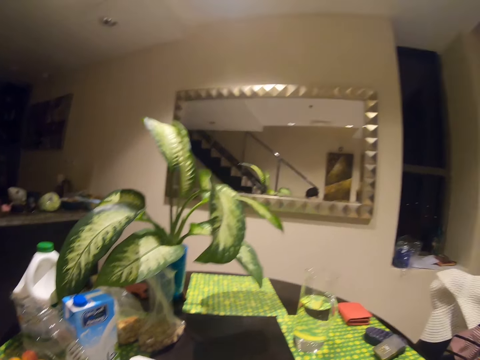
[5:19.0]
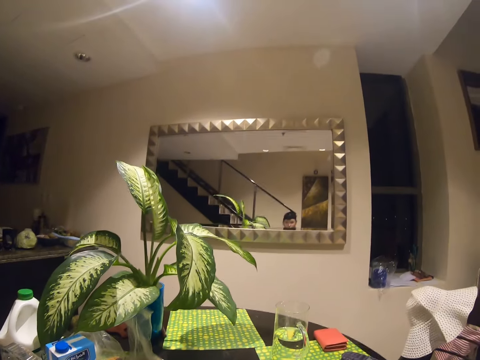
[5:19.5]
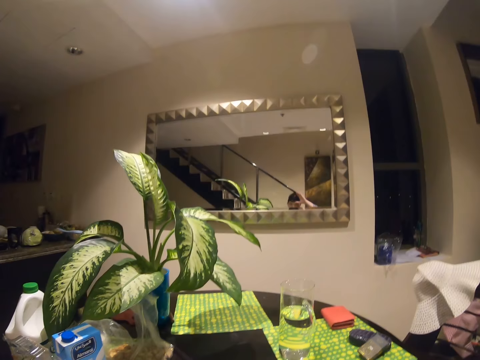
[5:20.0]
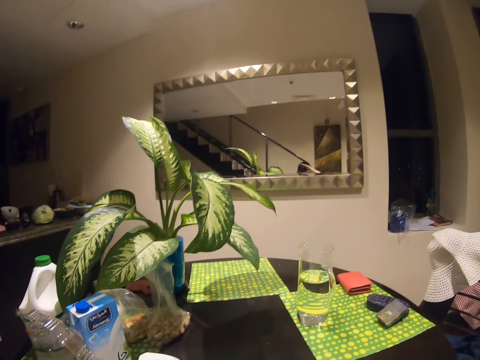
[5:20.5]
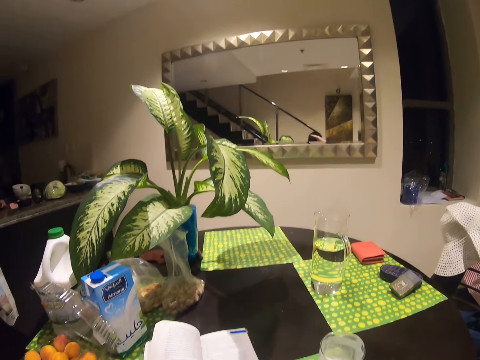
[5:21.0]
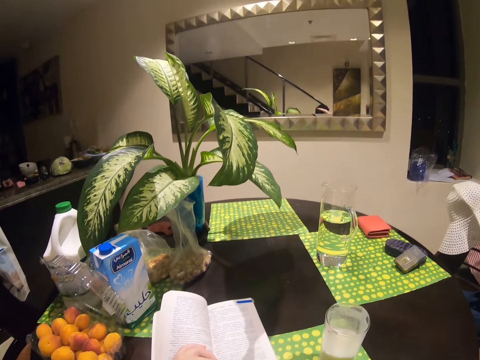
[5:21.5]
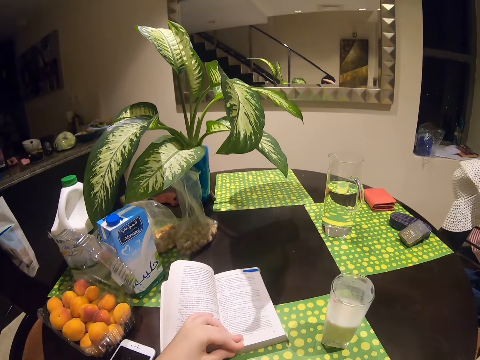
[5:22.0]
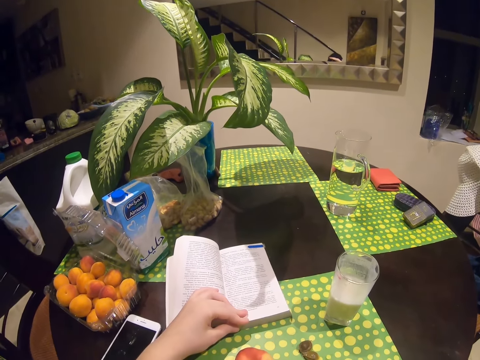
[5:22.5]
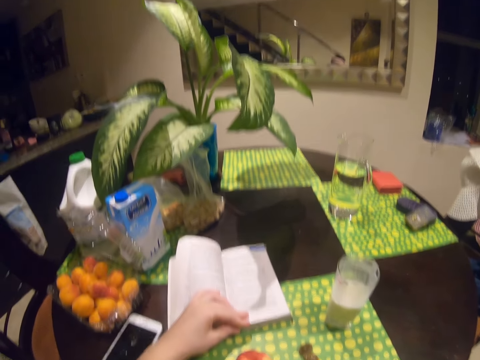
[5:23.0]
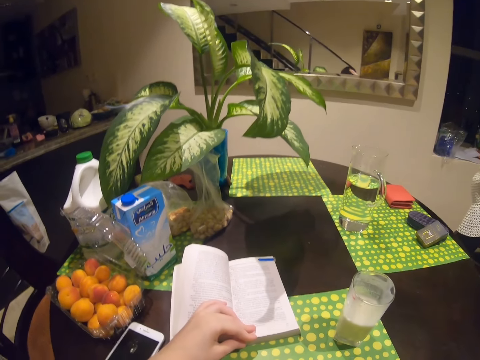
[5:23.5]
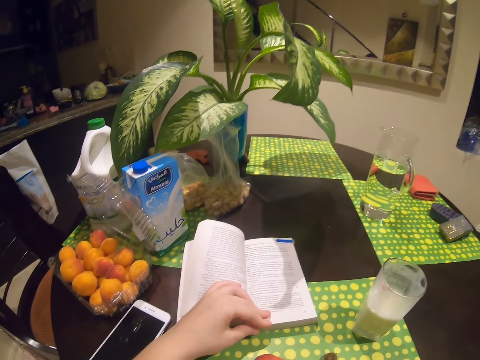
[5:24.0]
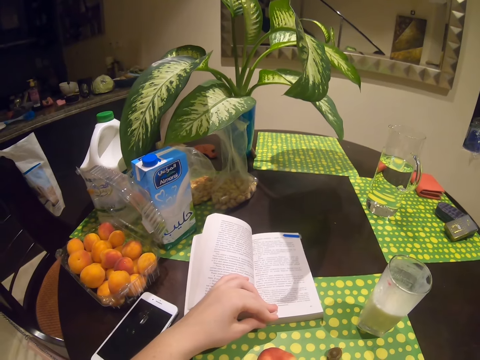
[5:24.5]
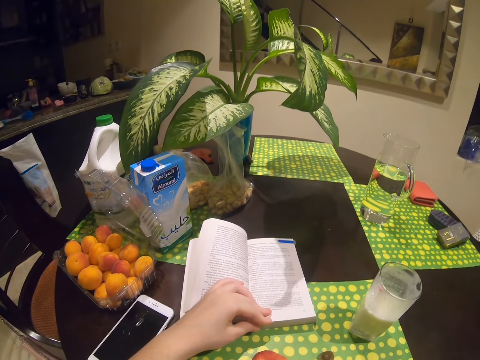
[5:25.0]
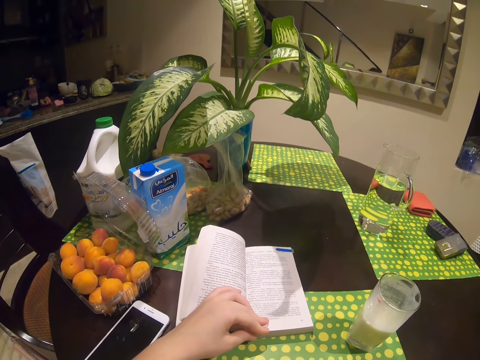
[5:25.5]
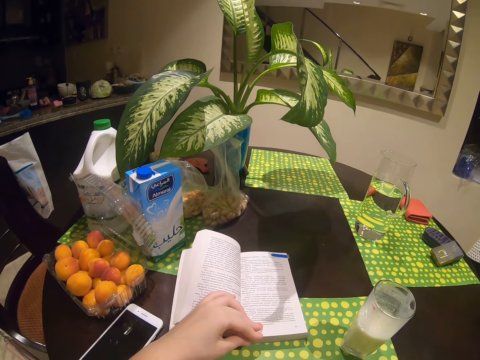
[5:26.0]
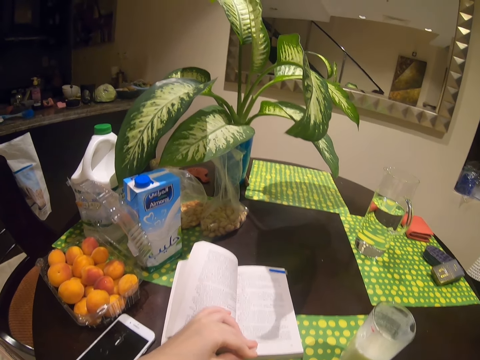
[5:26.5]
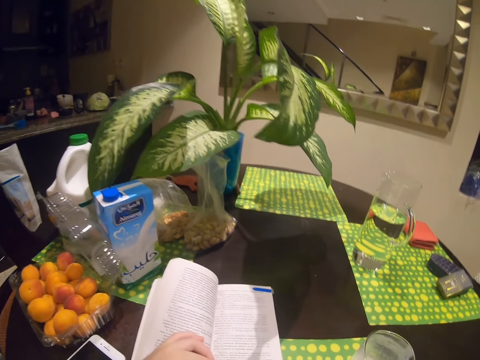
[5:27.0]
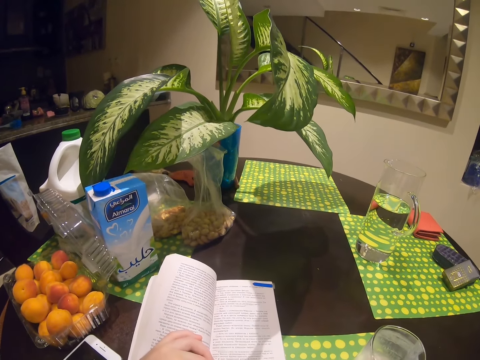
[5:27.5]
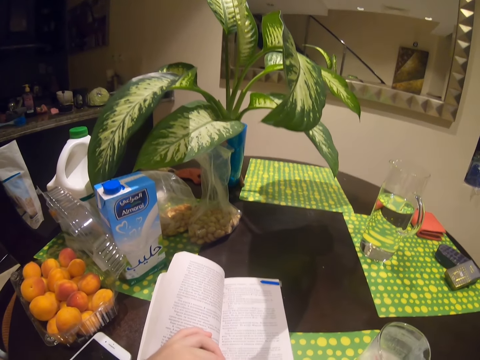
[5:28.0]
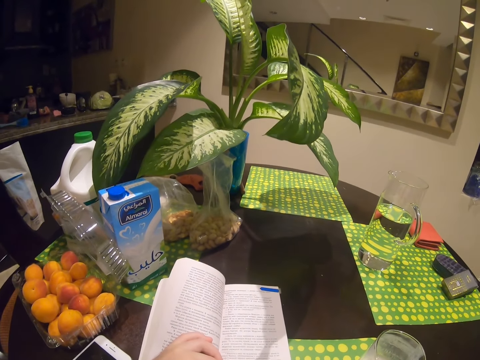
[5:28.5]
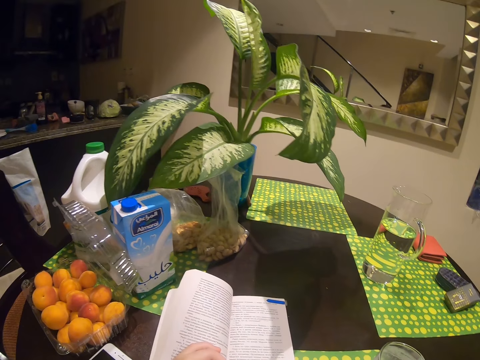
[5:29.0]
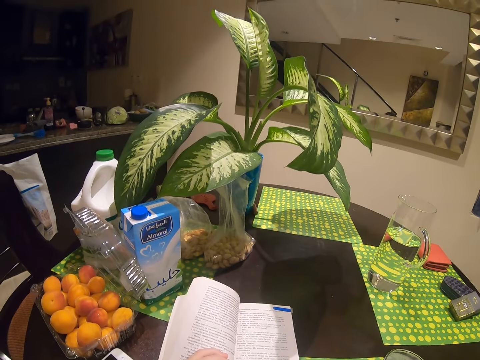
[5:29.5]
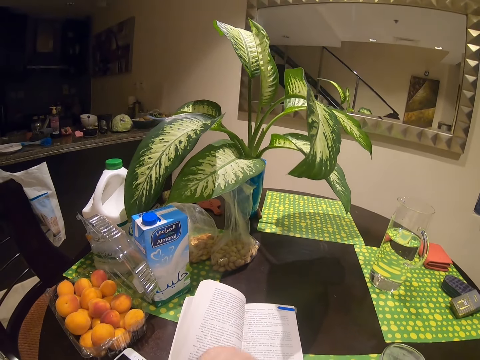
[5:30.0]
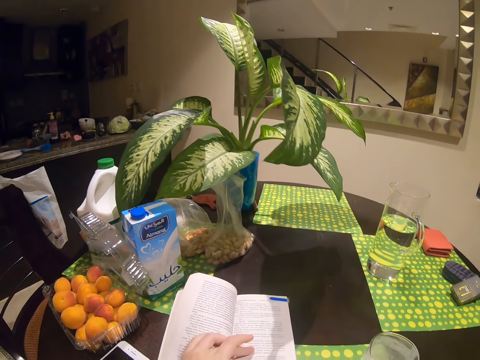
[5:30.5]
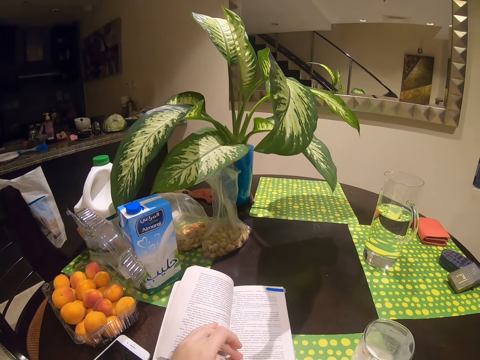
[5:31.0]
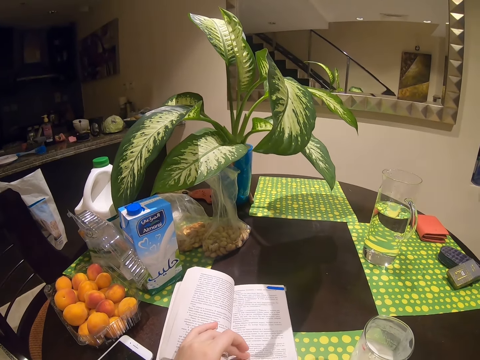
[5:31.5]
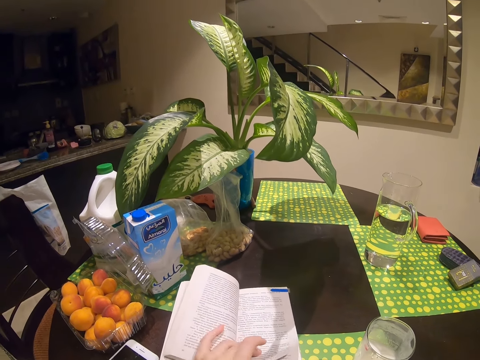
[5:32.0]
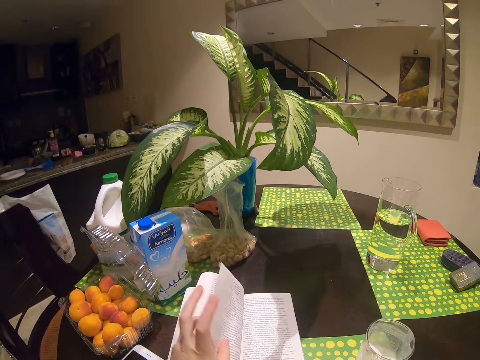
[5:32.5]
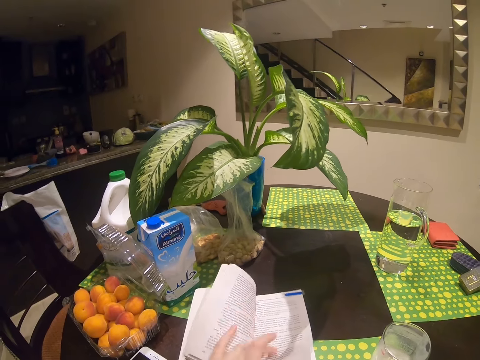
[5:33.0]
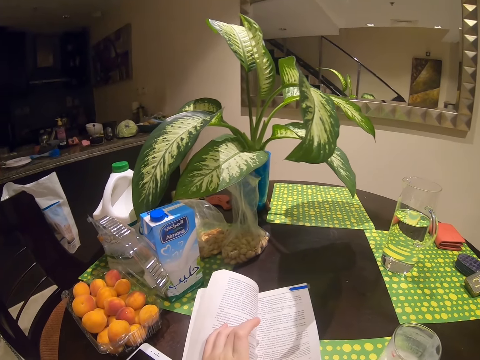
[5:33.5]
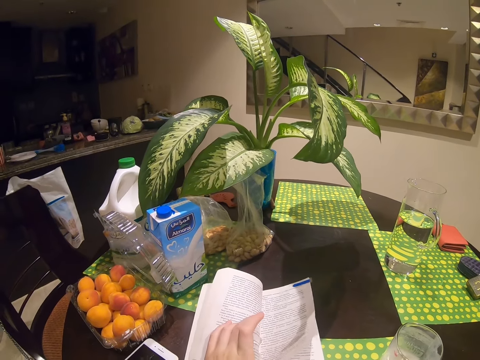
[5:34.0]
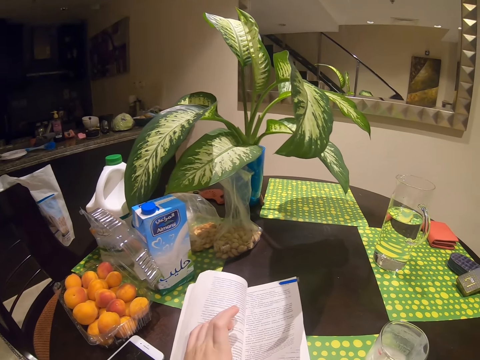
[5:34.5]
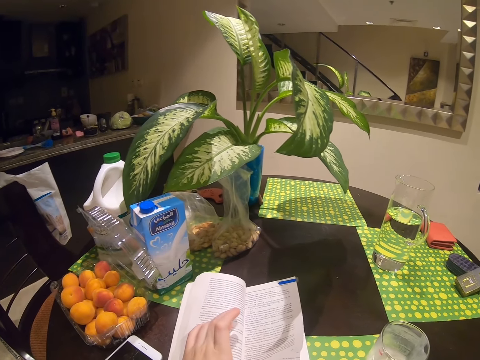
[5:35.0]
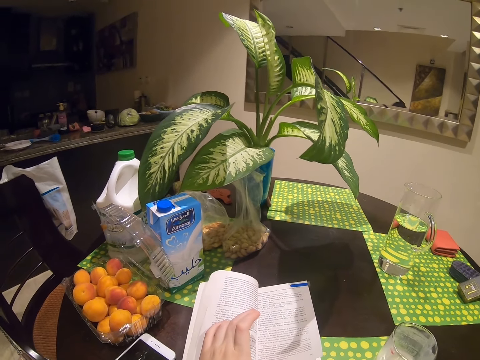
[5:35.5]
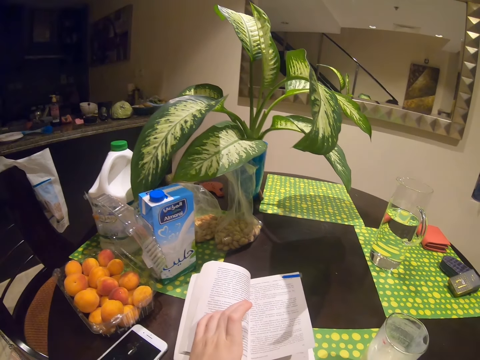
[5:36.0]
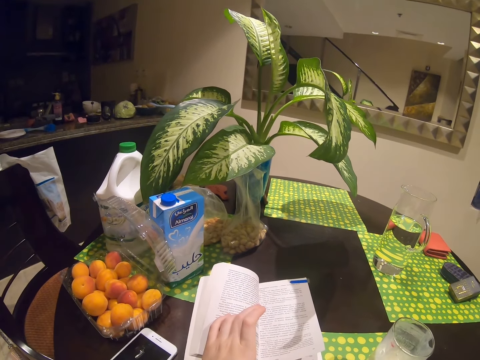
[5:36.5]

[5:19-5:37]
The camera wearer adjusts the camera. They read a book. They turn the page and read the book.

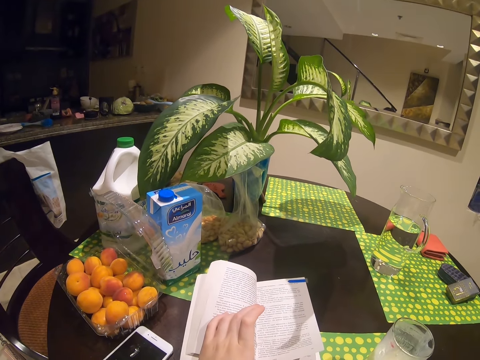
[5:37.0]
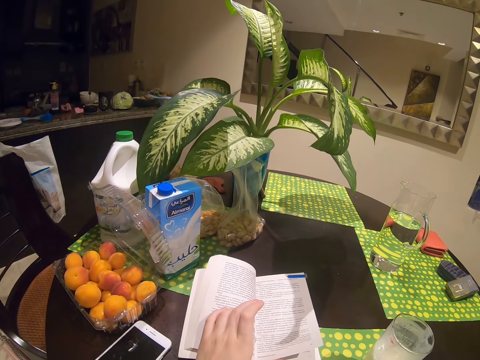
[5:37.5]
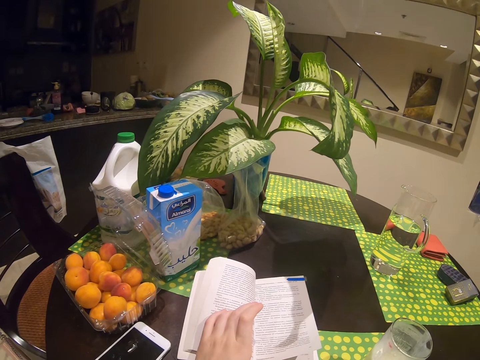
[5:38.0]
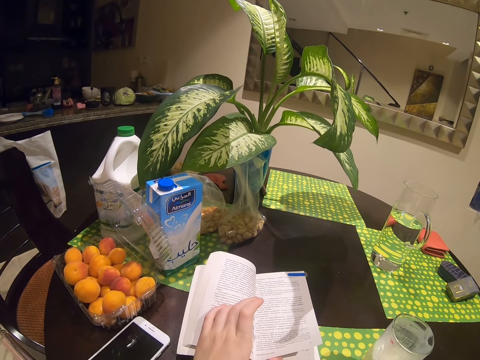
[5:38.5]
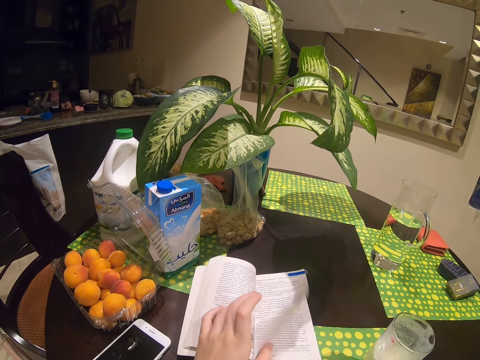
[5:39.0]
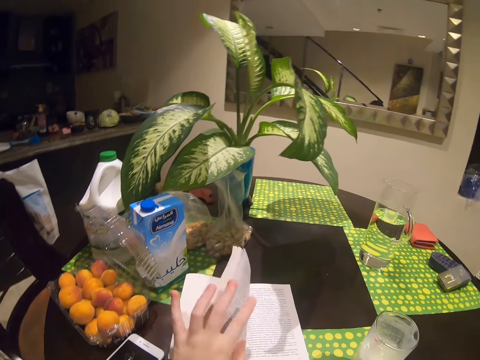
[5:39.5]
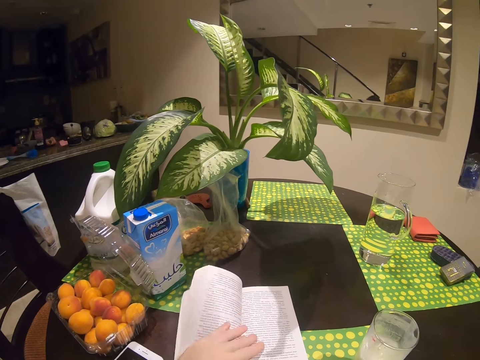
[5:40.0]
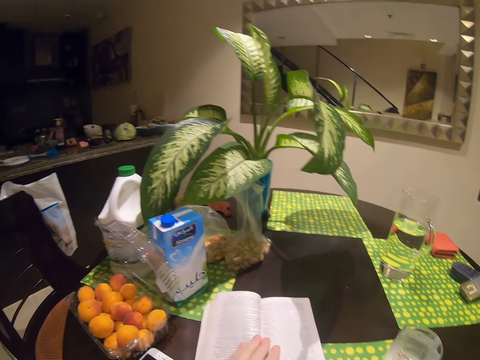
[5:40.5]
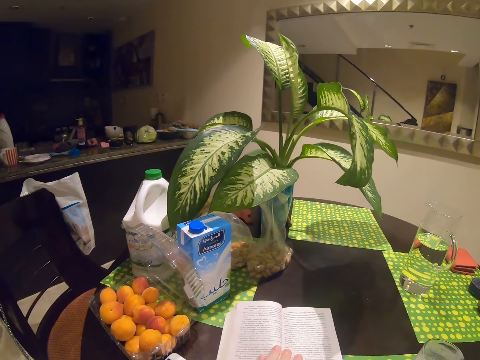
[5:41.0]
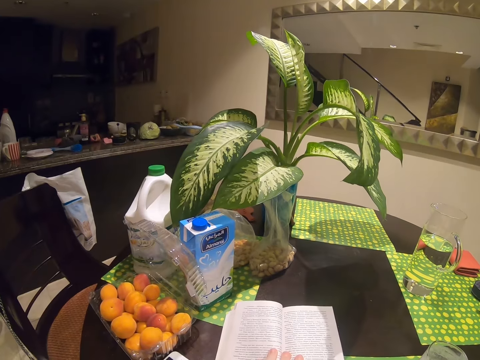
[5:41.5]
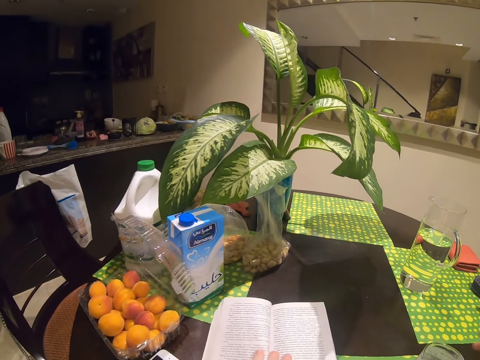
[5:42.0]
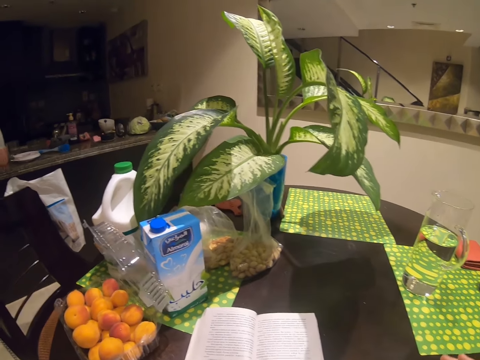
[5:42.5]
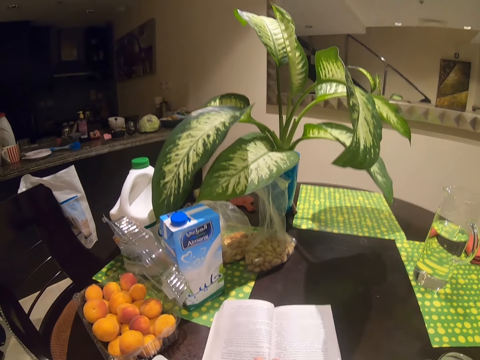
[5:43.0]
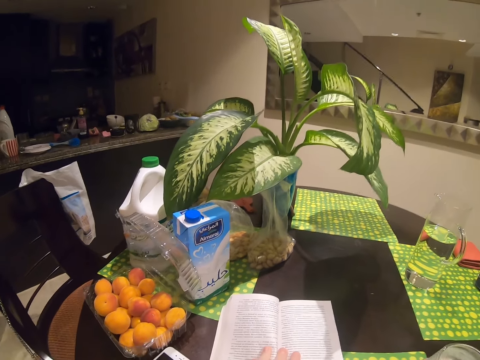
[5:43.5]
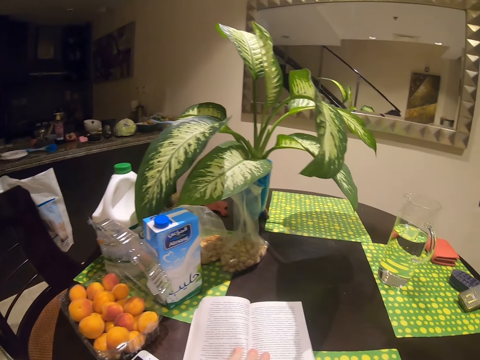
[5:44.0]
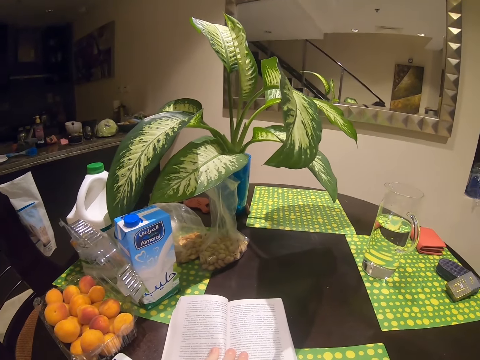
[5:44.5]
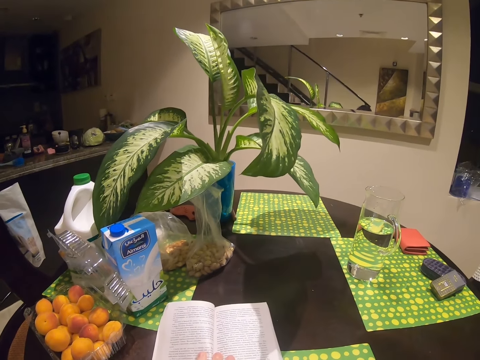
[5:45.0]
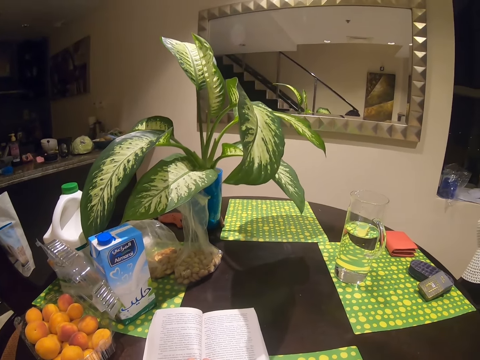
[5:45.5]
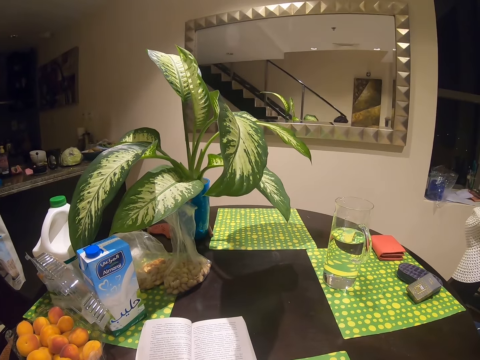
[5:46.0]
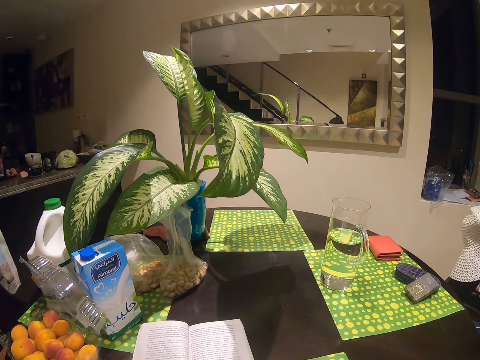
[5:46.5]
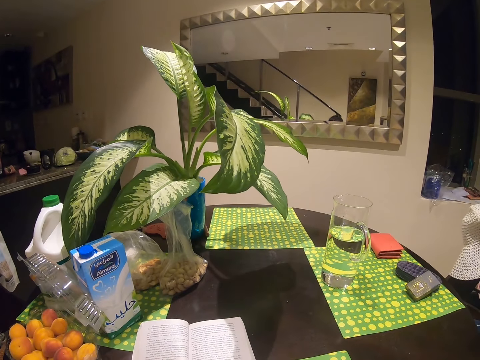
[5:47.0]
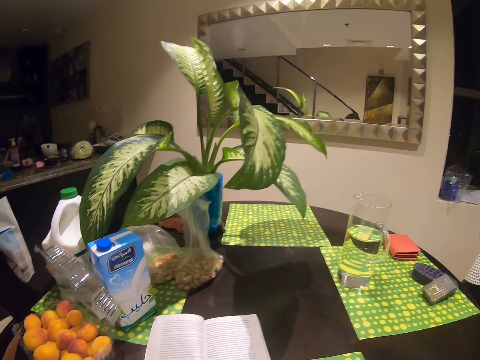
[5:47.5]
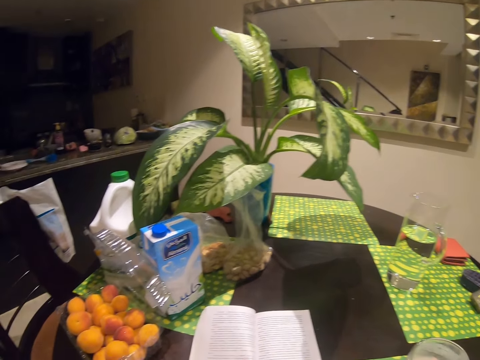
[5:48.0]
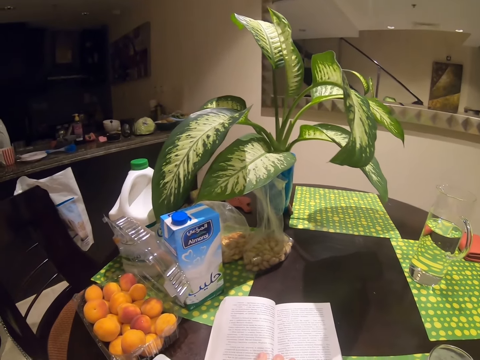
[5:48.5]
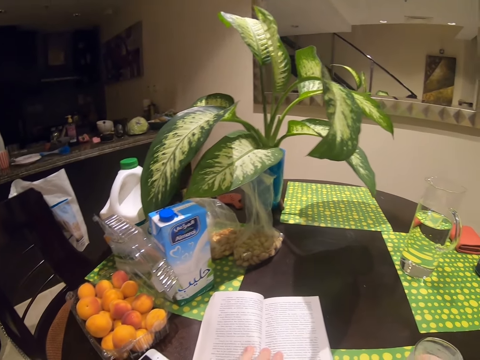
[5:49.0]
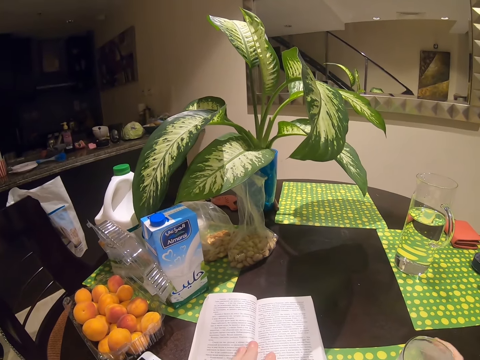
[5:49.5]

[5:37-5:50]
The camera wearer turns the page. They read the book. They drink milk. They take milk. They put the glass on the table.
